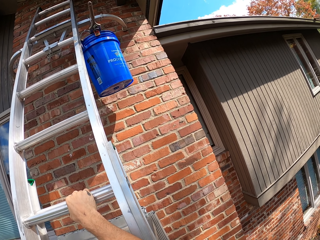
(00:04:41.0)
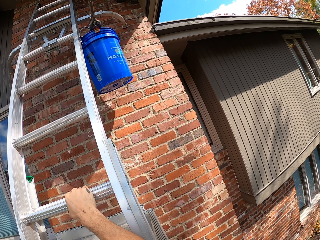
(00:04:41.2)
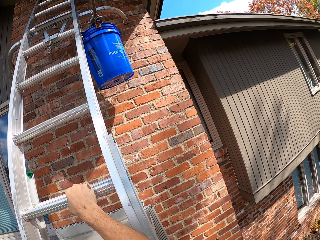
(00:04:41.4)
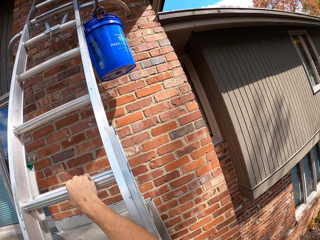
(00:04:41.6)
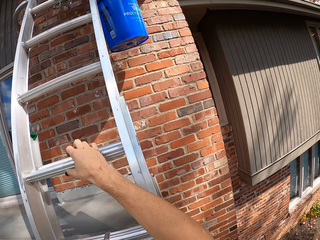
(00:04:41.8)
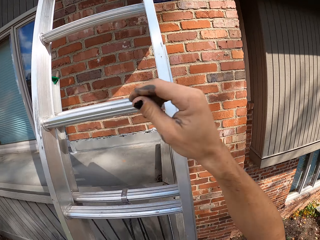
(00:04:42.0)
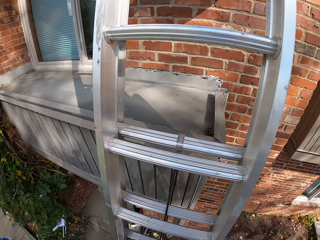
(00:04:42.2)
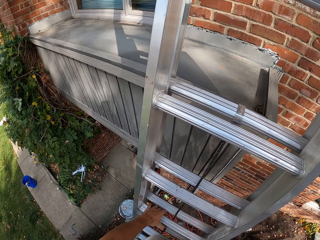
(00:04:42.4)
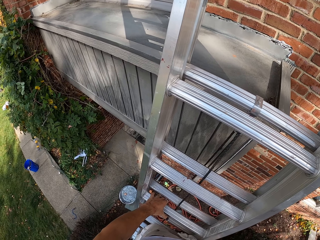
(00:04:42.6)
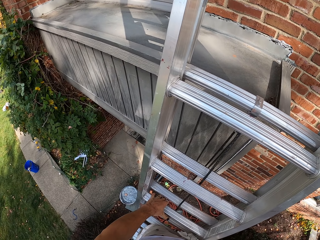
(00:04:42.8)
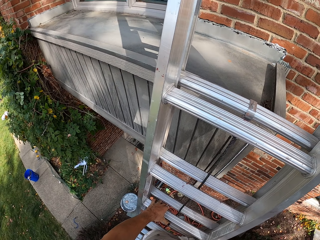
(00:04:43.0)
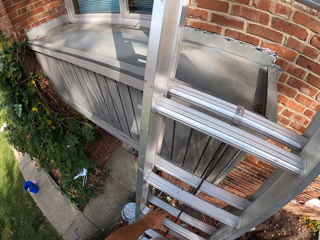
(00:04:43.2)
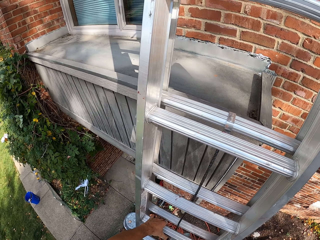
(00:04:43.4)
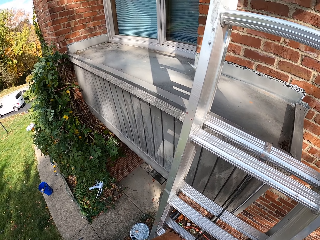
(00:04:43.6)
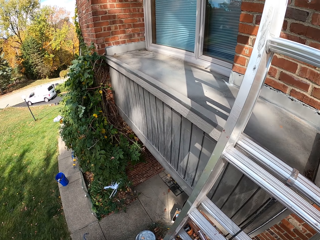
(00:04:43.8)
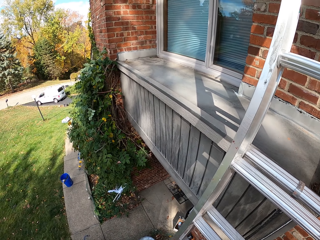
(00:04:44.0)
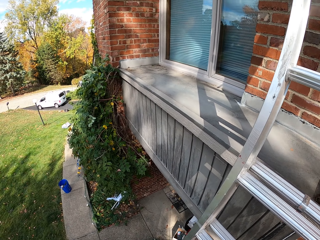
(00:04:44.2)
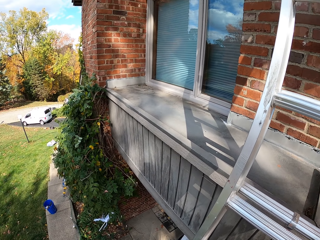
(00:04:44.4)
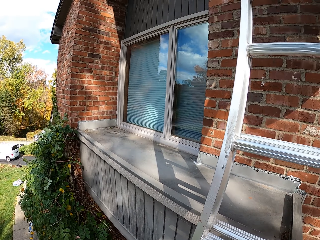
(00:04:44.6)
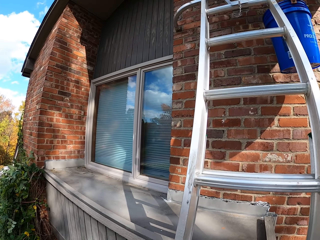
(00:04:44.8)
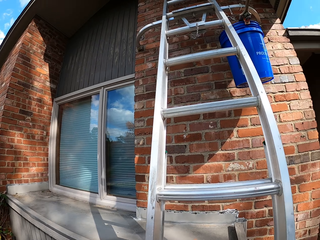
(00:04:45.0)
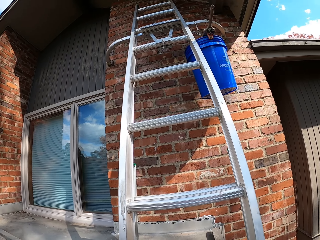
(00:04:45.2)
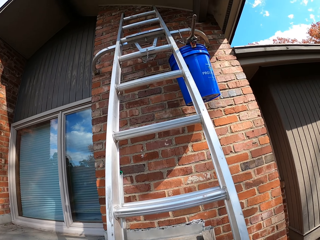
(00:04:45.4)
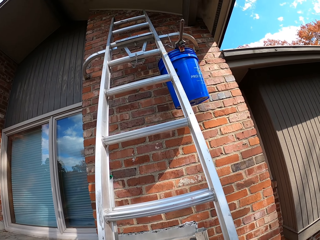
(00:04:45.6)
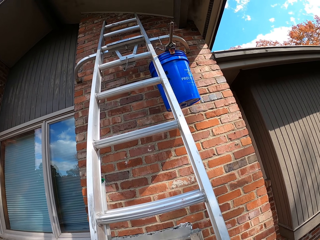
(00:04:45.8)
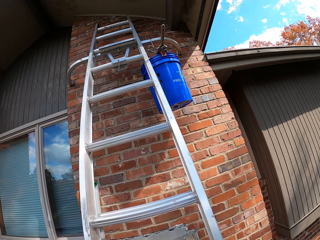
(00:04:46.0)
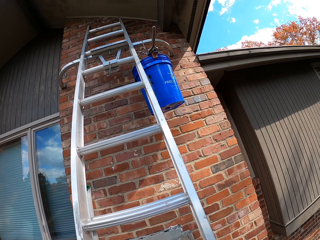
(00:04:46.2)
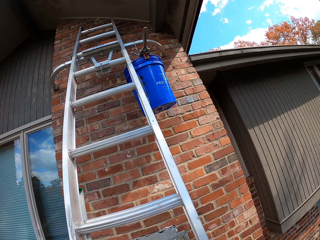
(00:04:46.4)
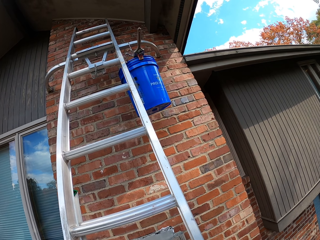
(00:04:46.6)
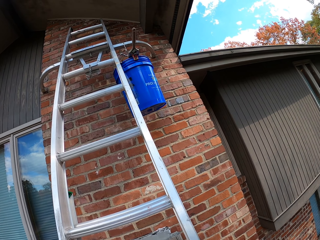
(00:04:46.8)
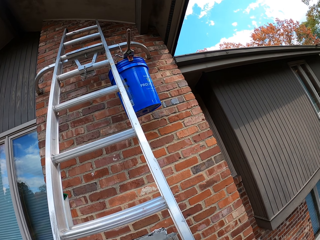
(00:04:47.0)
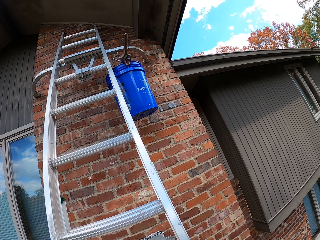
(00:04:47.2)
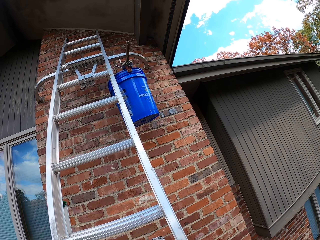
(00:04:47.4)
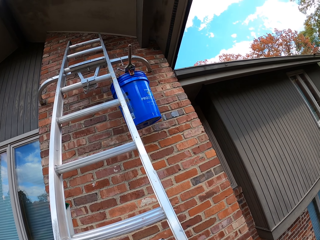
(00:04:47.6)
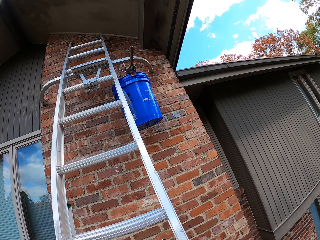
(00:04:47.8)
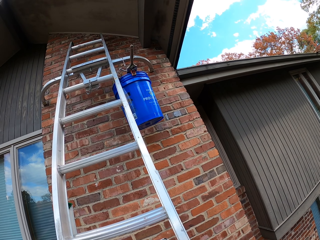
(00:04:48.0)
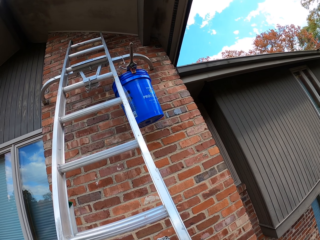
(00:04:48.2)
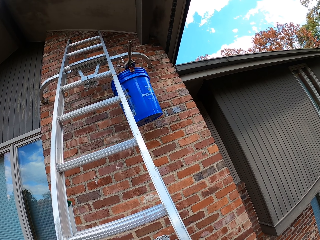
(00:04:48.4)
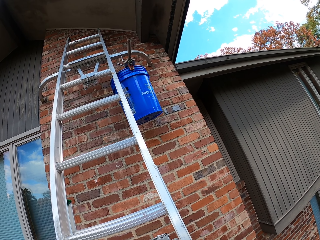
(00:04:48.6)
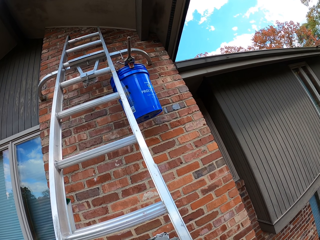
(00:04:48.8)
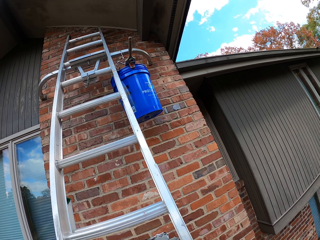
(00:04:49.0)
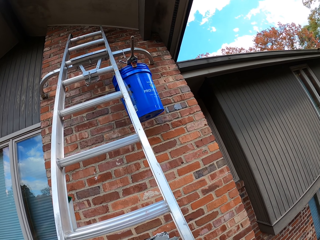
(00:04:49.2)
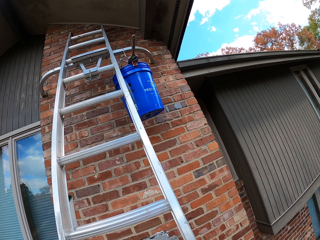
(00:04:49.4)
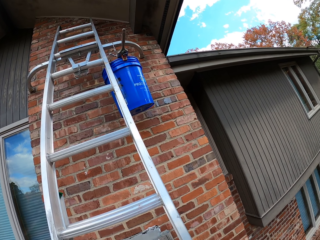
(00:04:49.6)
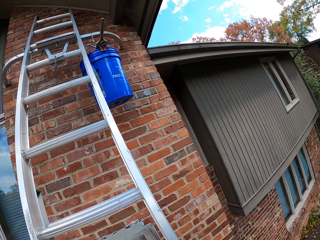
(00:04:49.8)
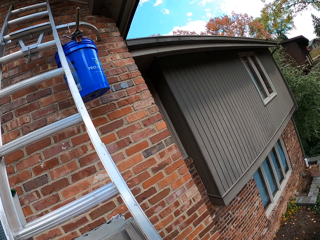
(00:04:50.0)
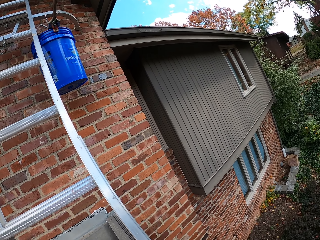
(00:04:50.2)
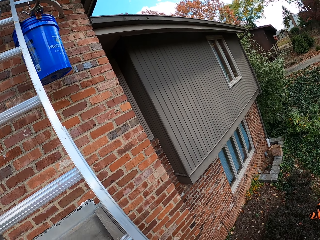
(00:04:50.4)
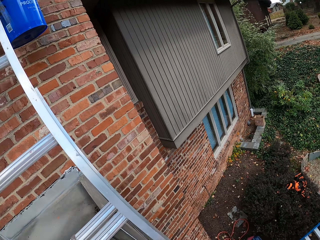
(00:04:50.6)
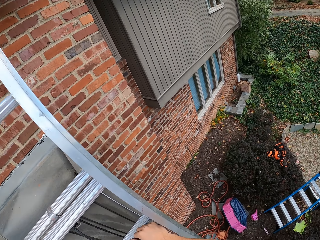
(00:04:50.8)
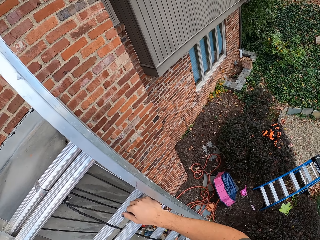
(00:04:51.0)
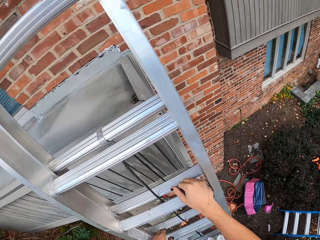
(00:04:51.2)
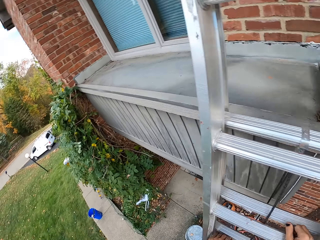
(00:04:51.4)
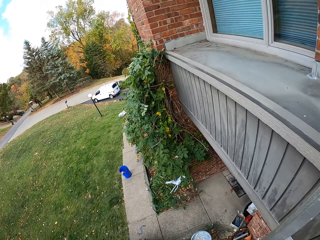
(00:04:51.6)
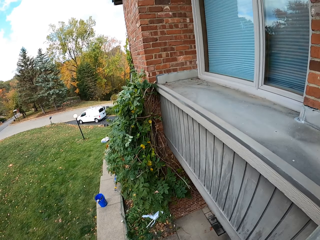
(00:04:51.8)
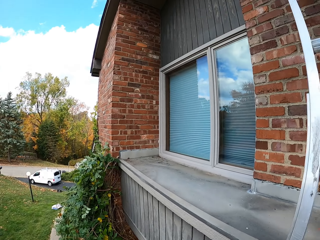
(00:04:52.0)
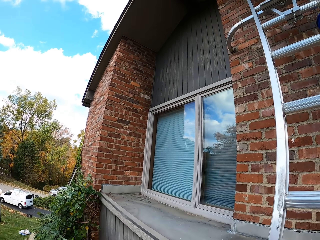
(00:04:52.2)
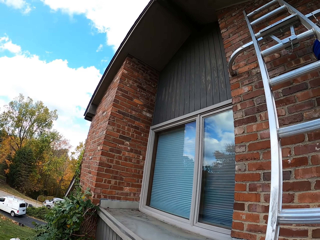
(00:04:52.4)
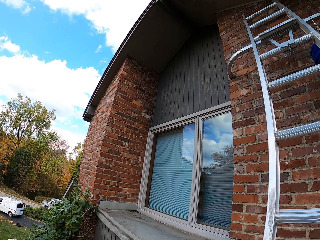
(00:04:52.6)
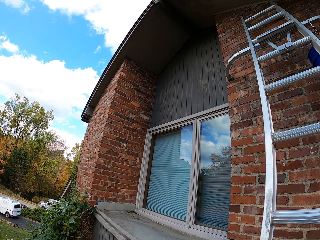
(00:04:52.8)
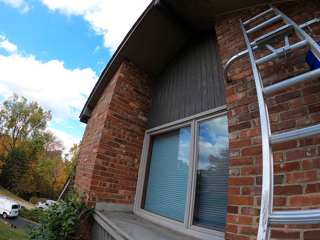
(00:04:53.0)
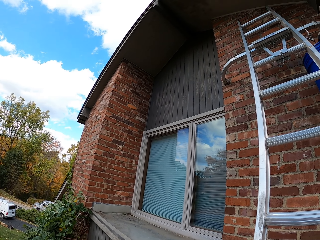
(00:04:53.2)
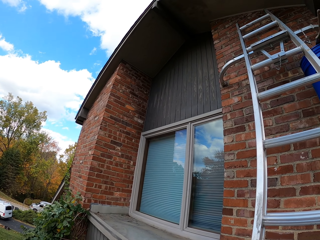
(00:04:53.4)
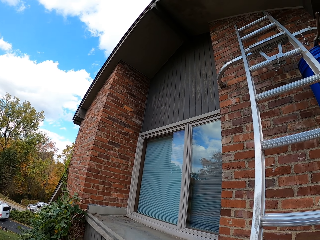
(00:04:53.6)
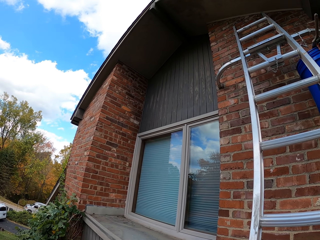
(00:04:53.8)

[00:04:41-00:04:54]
The camera wearer looks around. They stare at the bucket. They look around.

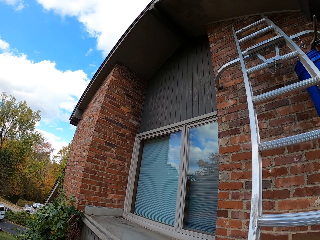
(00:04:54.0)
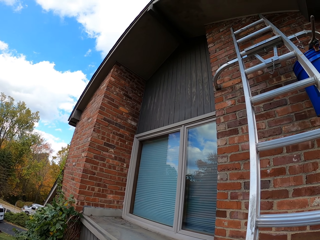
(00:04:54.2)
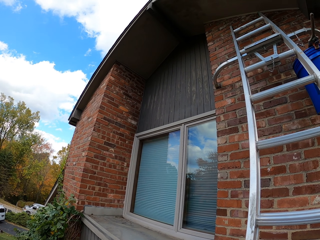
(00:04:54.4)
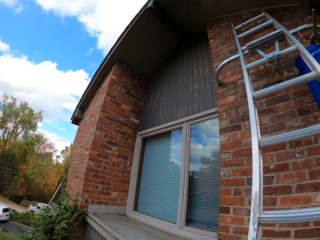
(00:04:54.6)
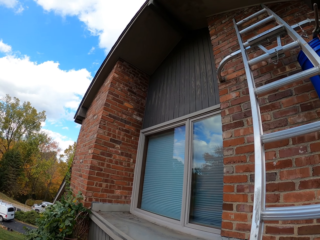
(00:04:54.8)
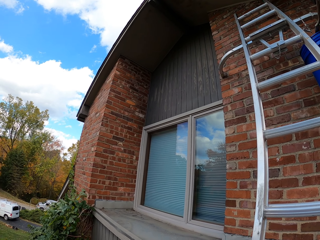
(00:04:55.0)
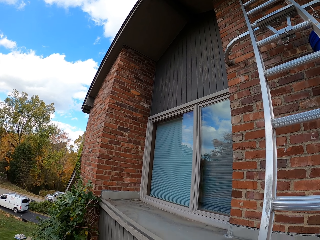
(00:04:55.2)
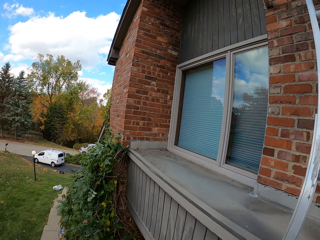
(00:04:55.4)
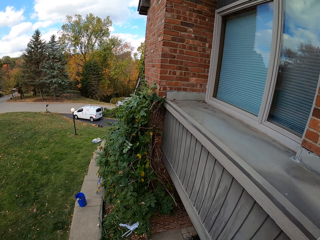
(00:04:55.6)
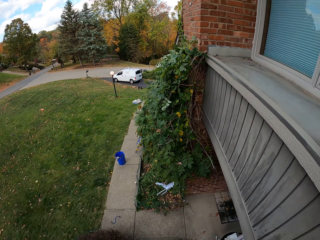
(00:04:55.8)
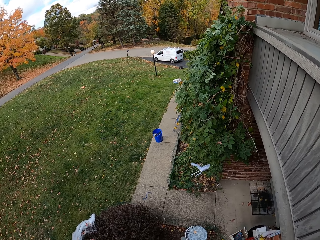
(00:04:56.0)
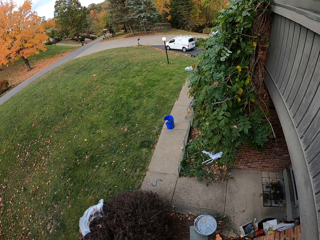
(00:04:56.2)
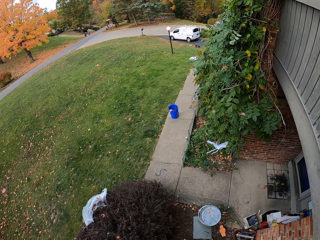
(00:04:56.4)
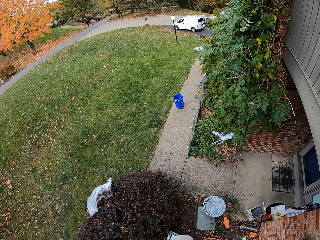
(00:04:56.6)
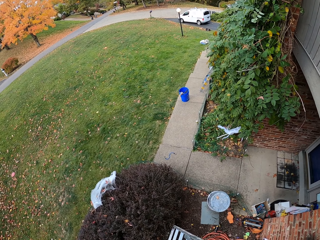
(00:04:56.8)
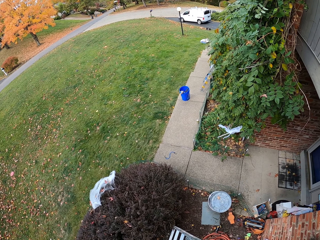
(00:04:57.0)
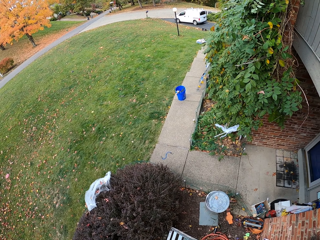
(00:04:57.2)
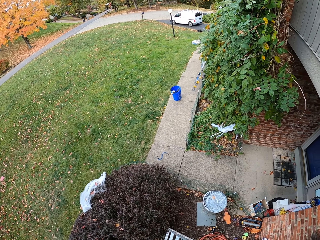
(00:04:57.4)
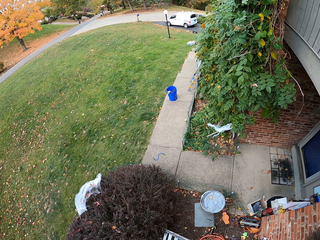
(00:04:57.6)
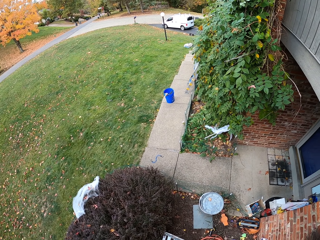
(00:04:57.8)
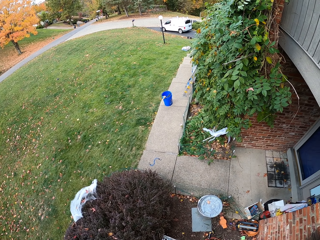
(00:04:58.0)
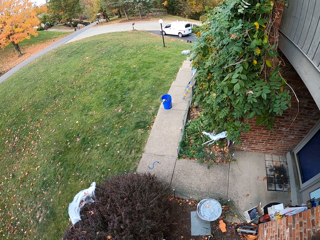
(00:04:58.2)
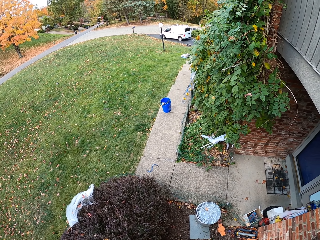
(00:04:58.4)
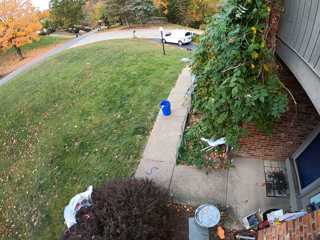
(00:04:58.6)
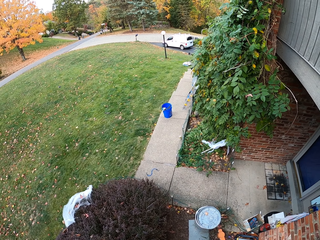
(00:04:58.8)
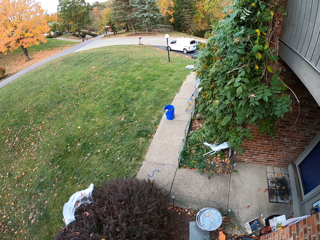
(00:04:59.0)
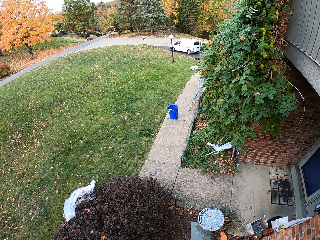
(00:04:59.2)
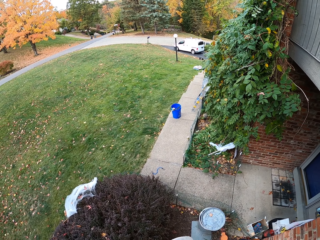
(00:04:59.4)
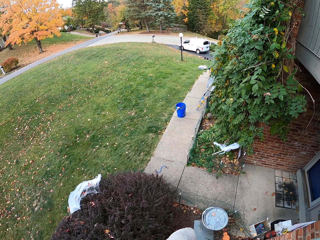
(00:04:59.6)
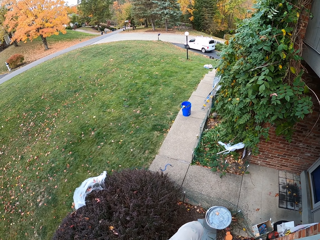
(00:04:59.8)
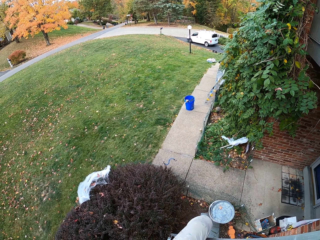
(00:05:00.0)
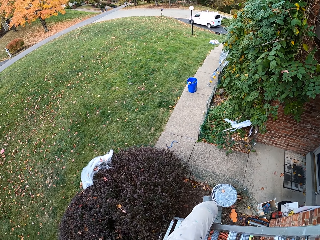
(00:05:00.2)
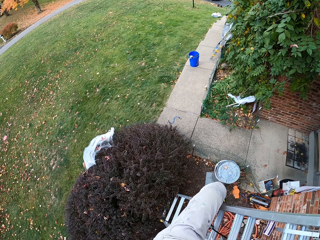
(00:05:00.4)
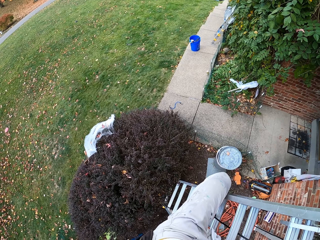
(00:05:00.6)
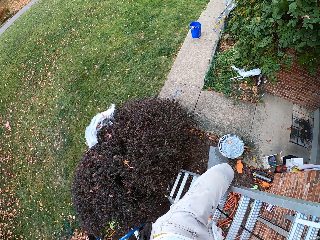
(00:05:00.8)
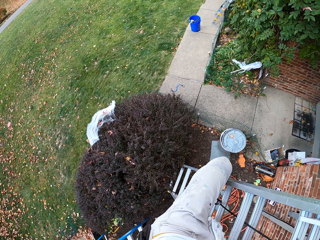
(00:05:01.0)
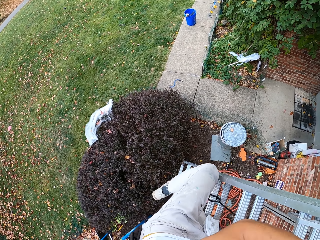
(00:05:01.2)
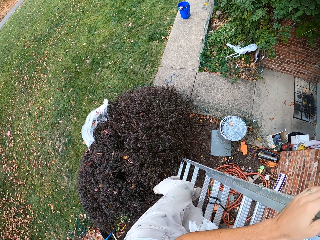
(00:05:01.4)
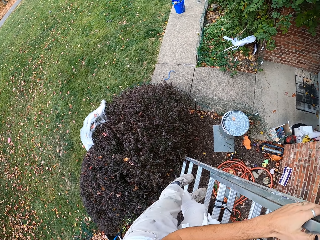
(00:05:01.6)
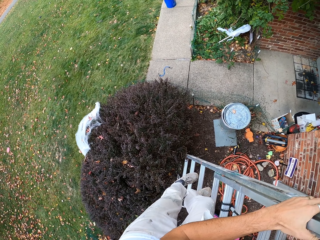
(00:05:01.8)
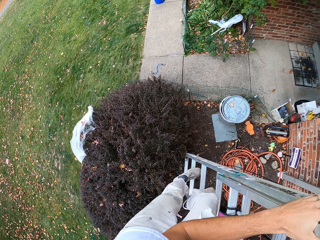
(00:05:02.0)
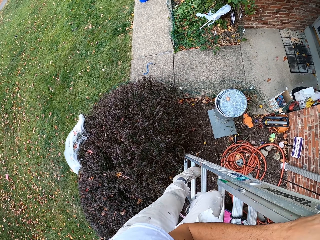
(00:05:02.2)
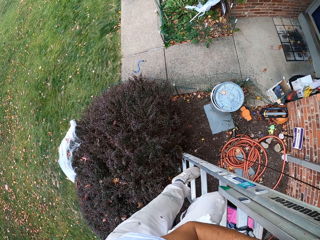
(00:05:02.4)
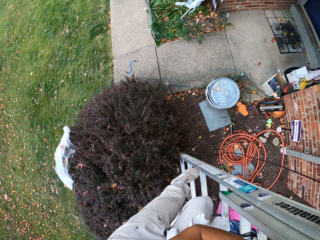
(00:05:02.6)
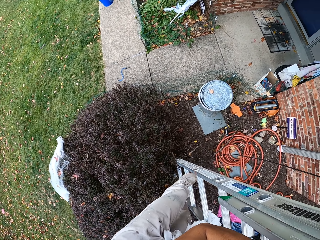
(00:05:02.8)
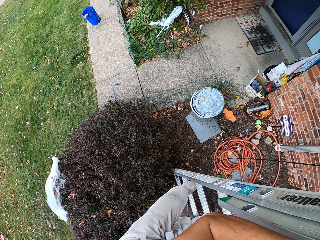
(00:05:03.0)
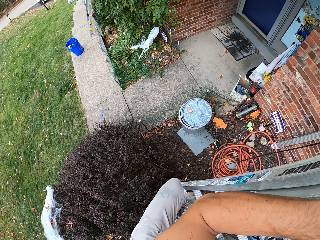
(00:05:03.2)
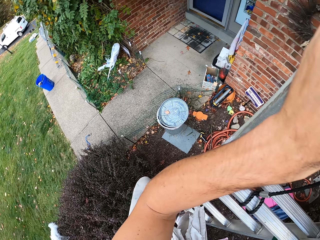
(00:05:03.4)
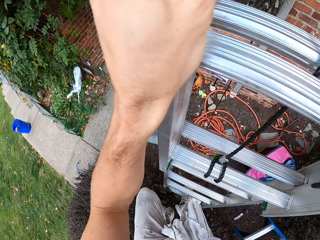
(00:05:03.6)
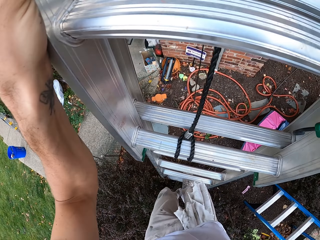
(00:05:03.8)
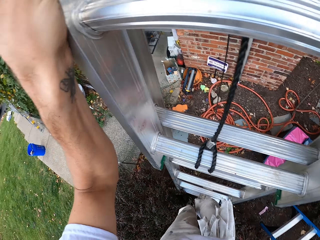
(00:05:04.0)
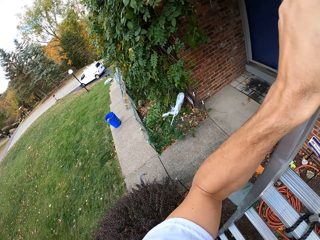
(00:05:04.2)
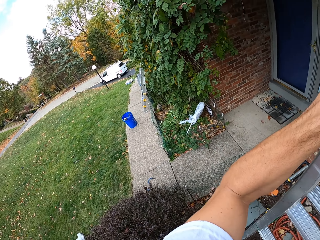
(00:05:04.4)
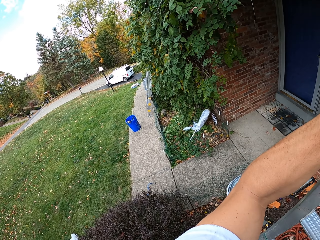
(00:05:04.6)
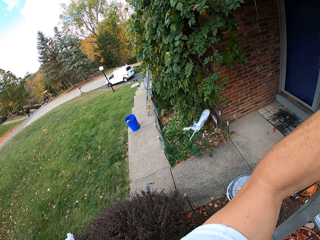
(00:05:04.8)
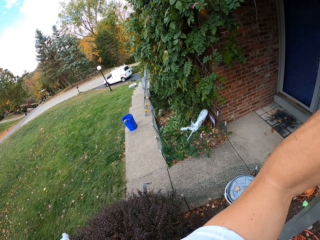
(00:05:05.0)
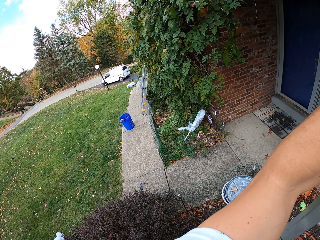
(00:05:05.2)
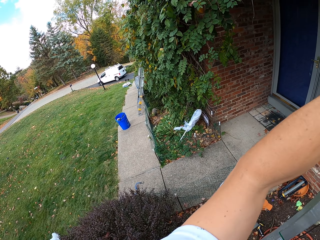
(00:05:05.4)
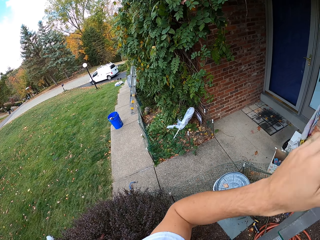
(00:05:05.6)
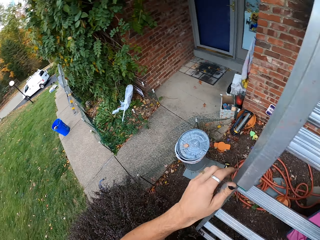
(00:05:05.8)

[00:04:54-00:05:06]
The camera wearer stares at the car on the road. They look around. They step down from the ladder.
